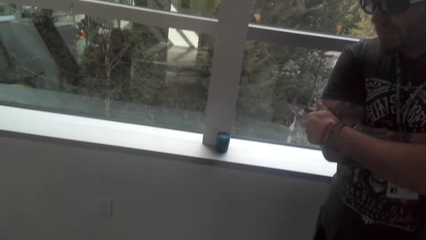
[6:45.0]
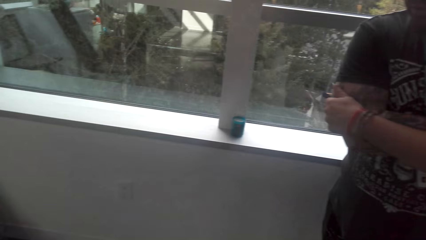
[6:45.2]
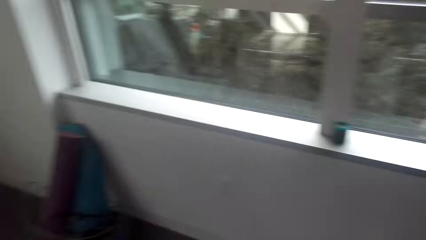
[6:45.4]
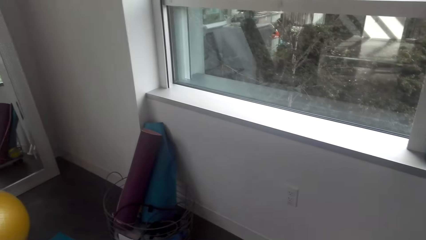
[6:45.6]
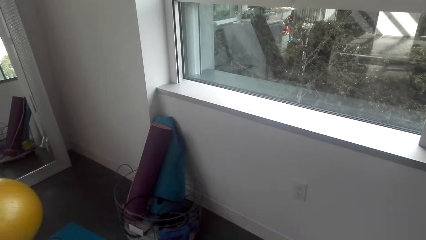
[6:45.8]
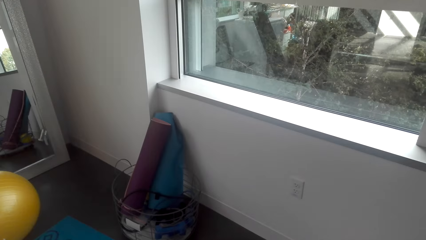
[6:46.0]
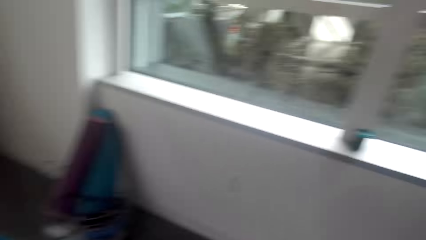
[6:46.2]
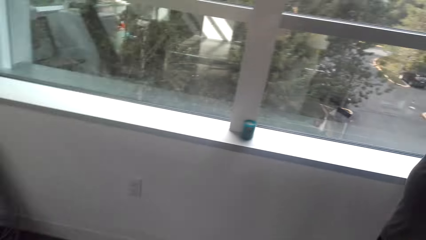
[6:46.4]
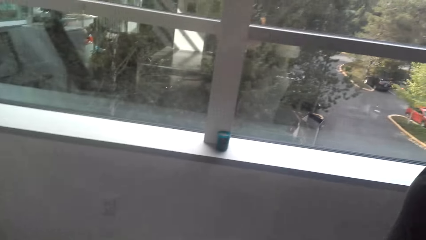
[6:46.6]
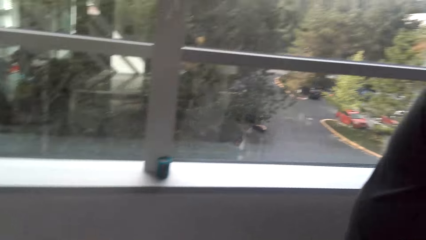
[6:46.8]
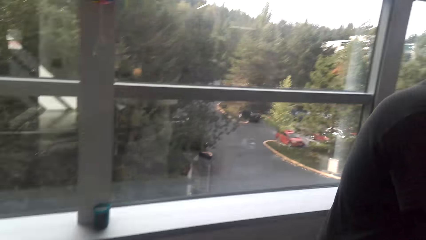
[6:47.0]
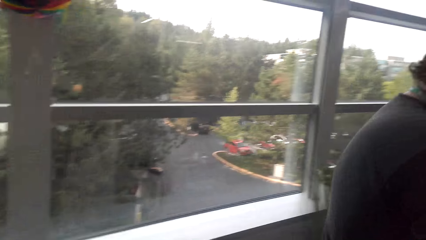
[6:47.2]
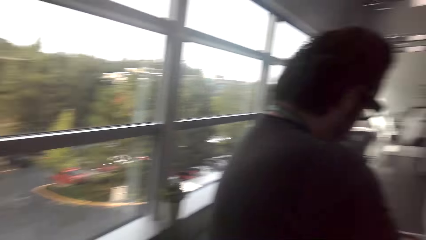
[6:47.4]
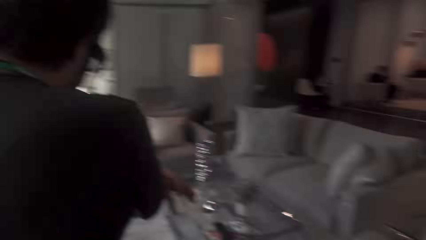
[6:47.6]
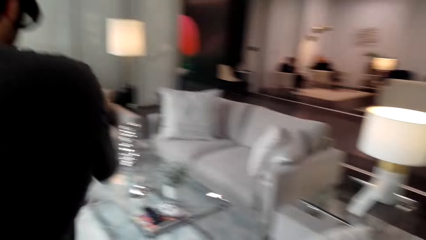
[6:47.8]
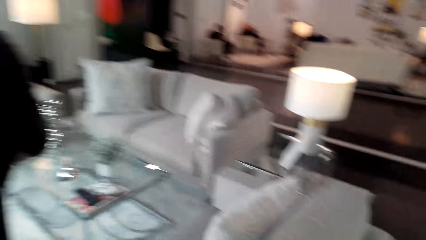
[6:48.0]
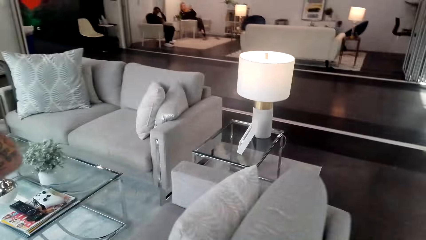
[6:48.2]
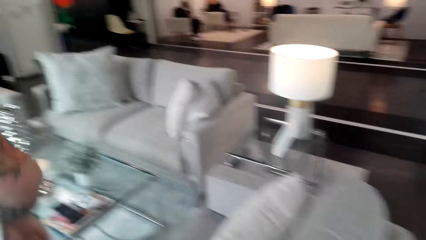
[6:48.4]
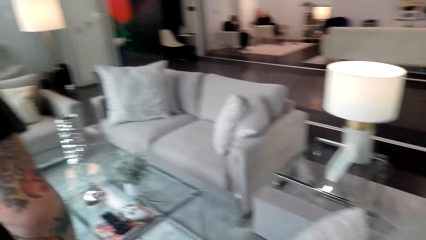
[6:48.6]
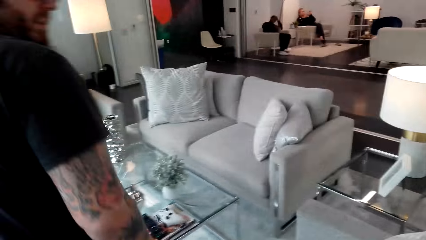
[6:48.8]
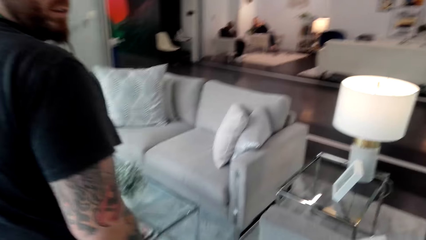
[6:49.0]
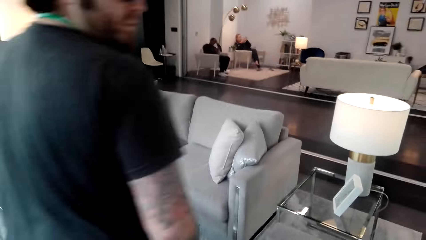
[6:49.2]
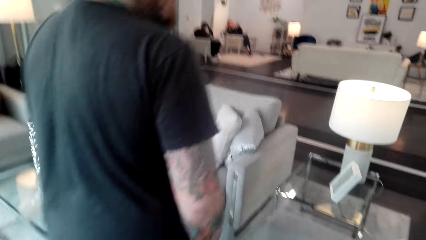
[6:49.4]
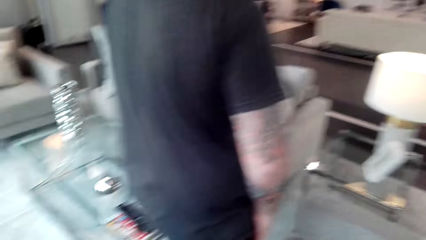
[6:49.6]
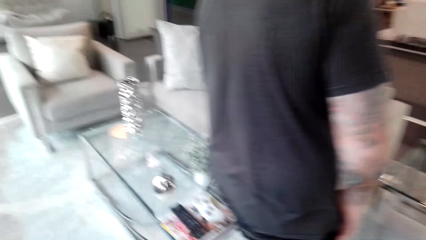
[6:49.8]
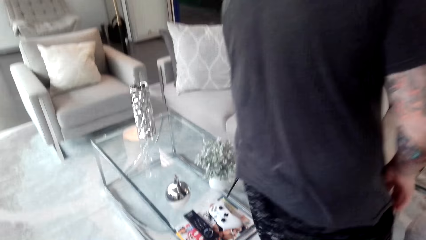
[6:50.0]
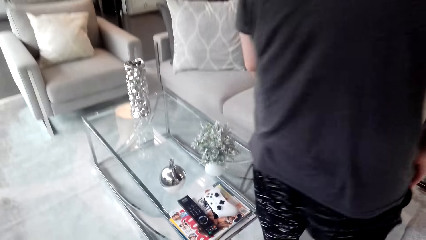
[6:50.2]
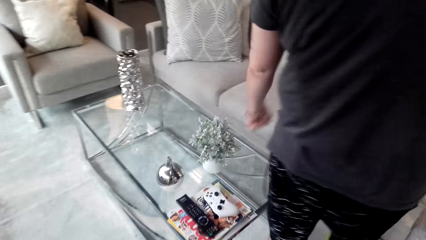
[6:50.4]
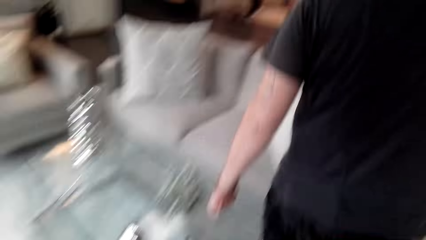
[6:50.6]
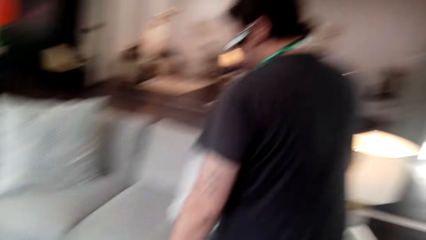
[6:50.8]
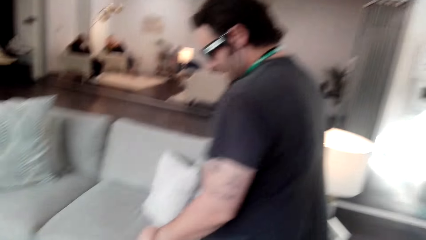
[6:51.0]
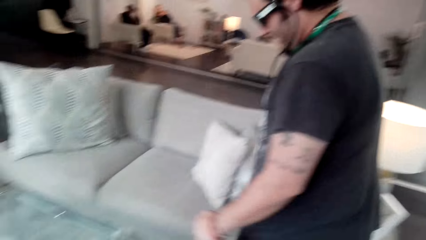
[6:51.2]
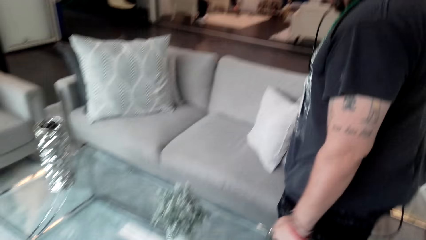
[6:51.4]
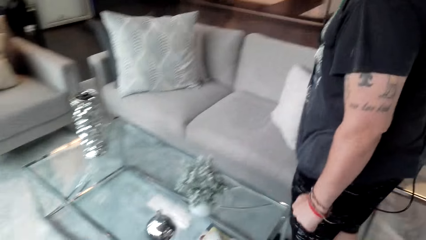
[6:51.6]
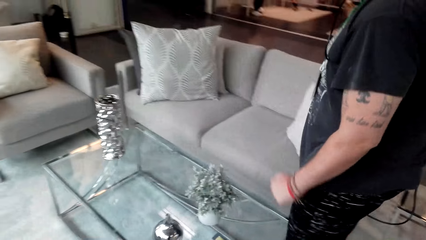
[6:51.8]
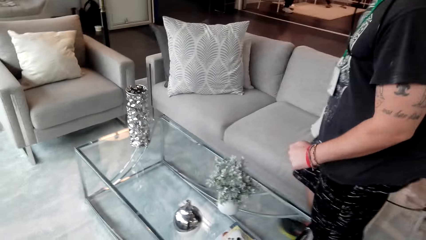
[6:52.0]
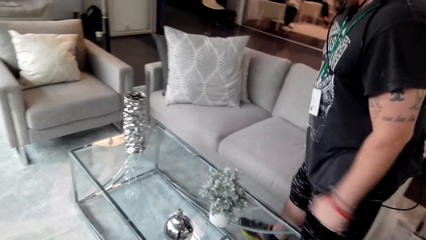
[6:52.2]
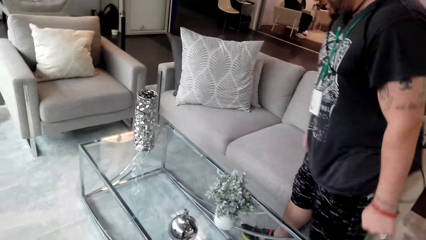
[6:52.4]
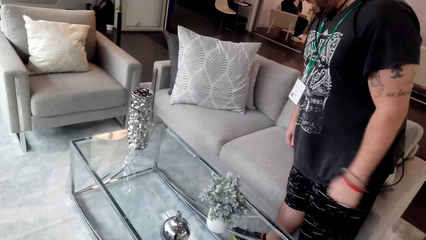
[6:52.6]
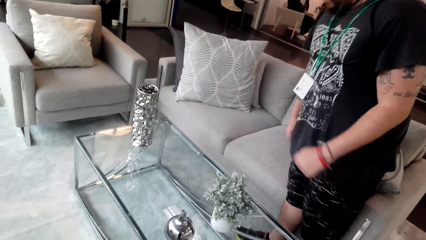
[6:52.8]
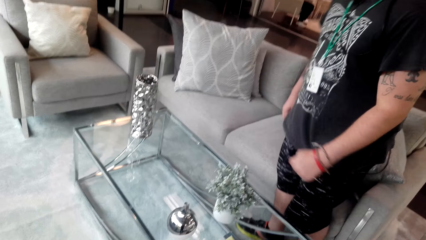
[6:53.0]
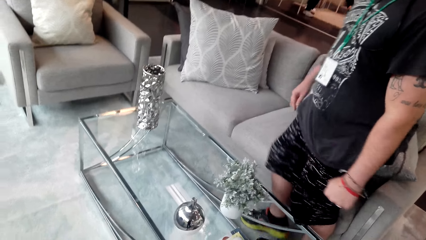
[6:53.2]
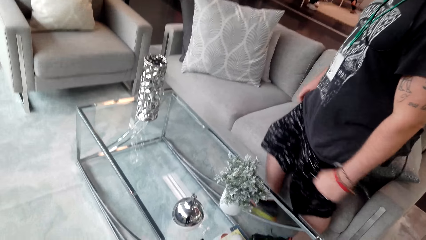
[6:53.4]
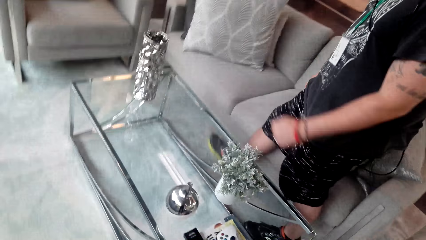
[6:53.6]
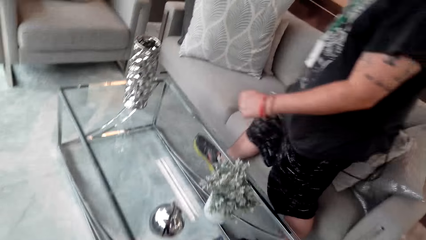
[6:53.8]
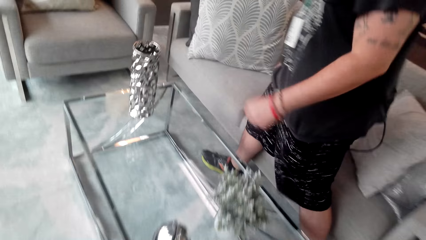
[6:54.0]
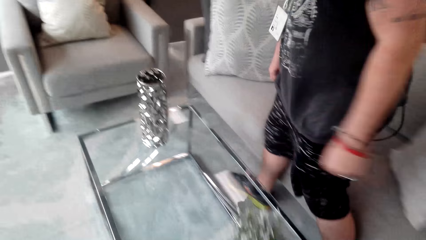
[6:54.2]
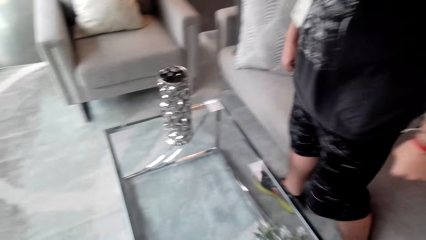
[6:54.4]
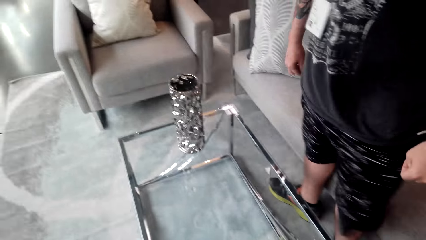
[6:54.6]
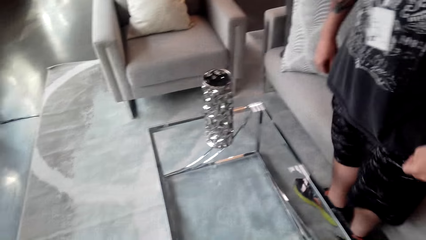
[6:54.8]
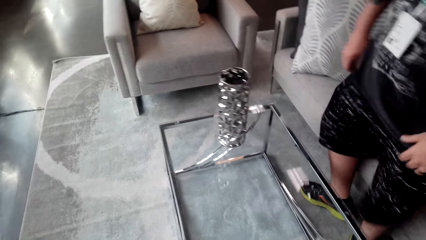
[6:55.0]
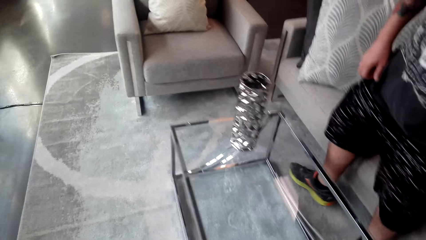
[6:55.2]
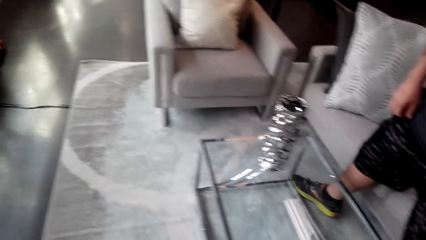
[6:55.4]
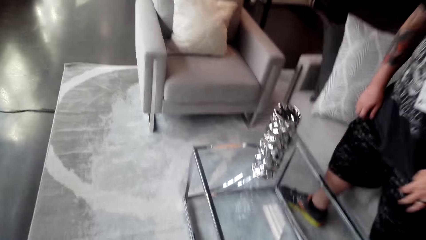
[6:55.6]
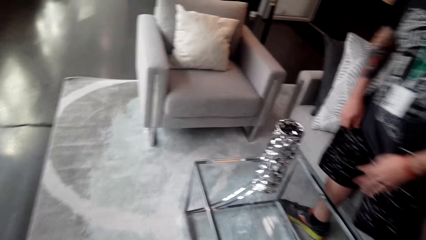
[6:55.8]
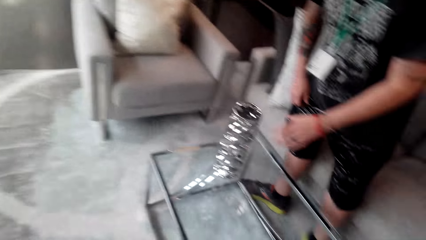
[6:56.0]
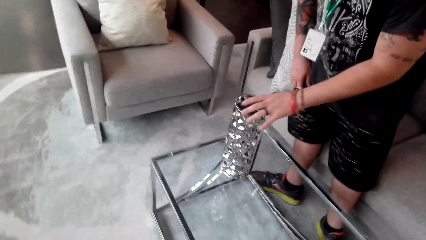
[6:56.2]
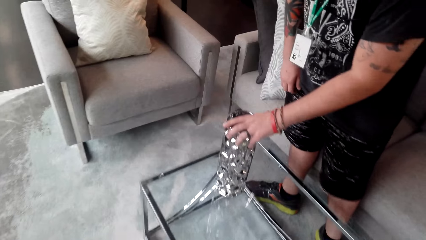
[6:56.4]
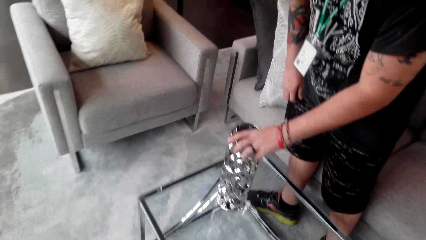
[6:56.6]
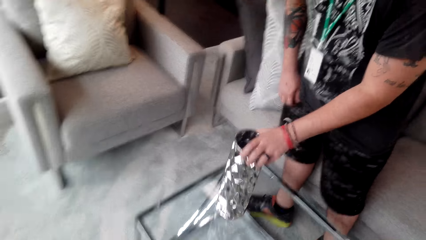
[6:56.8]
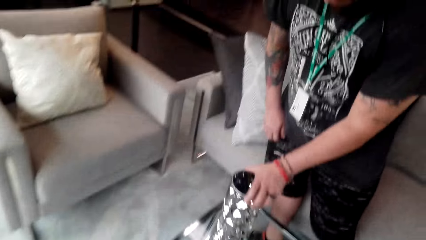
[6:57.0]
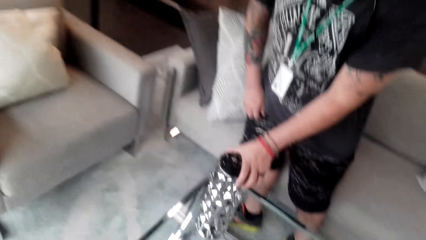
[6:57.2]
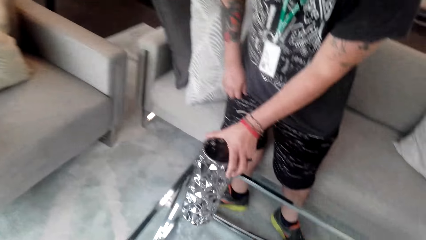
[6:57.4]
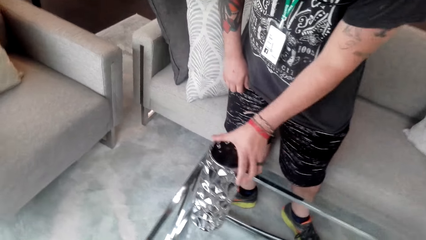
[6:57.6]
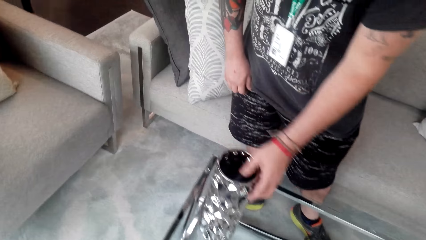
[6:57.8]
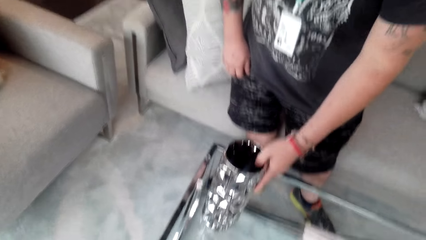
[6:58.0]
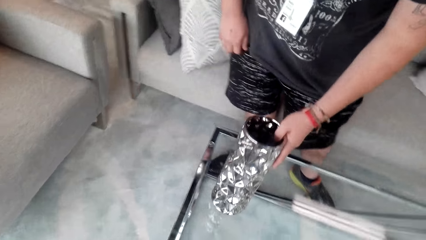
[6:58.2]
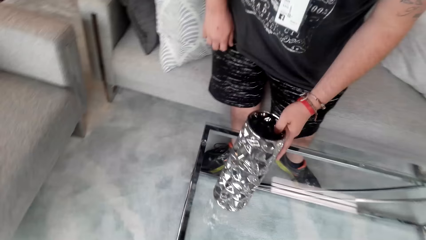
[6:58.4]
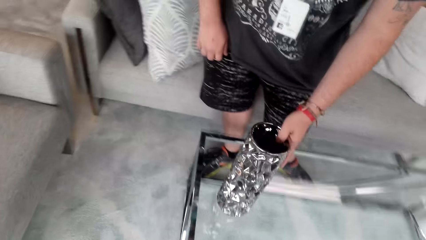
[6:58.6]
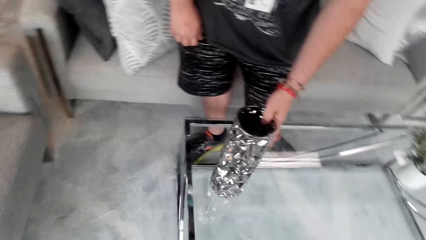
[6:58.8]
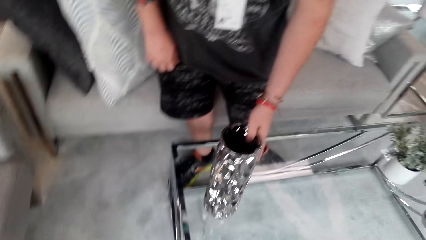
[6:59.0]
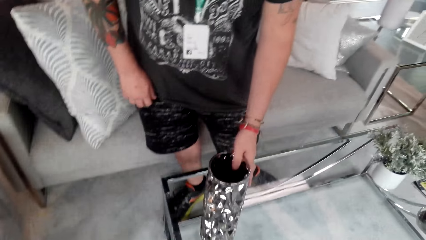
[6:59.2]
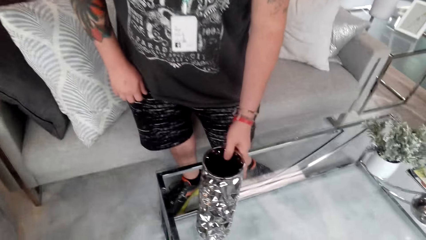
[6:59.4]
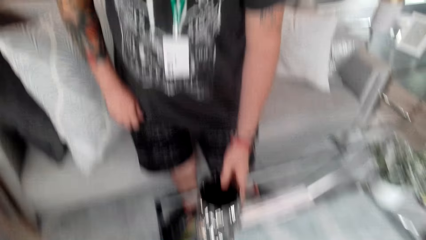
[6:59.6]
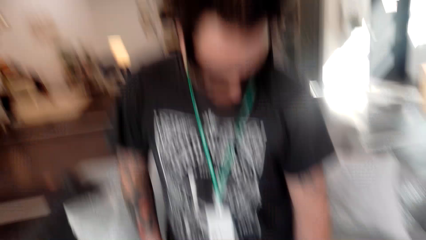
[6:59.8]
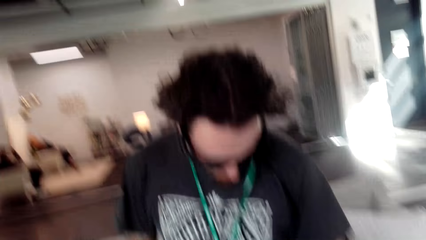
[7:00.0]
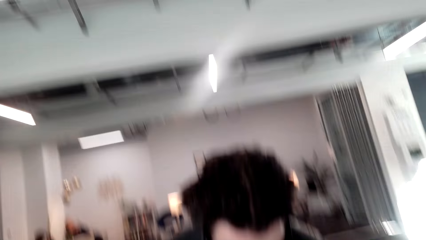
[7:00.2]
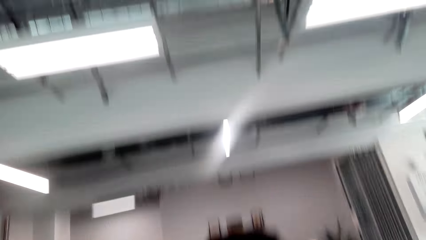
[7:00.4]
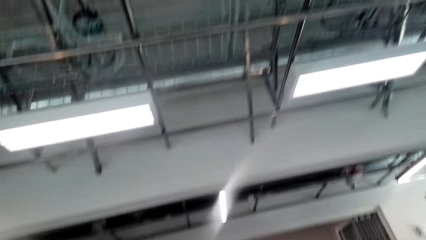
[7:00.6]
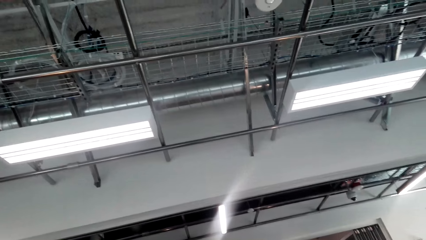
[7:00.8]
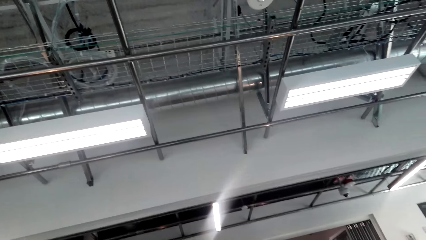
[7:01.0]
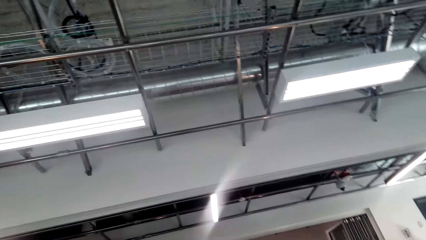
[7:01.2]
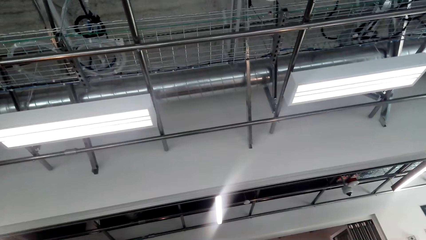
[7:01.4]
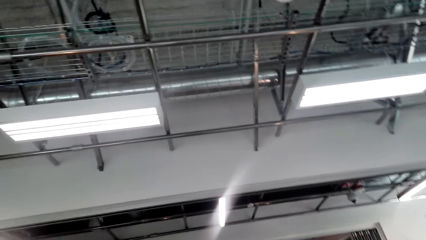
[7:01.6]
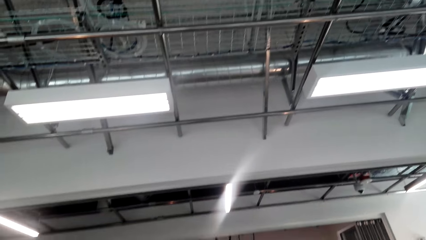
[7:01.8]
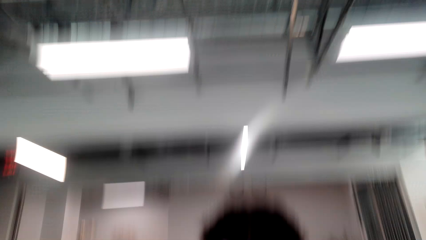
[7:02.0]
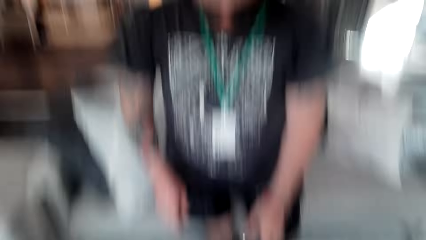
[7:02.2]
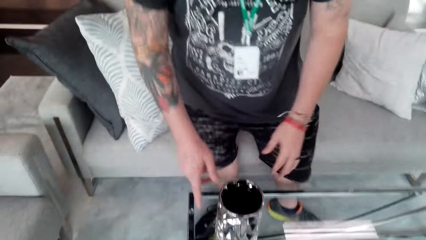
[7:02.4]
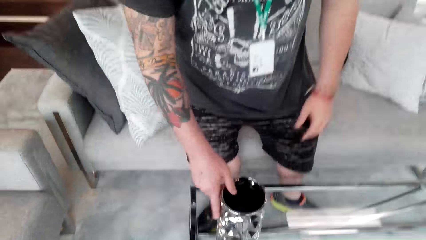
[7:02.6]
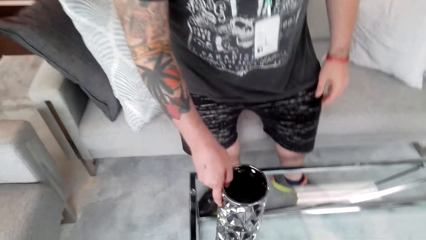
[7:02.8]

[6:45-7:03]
The camera wearer looks around. The man moves around. The camera wearer moves around. The man holds a vase on the table. The camera wearer looks up. They look around.
